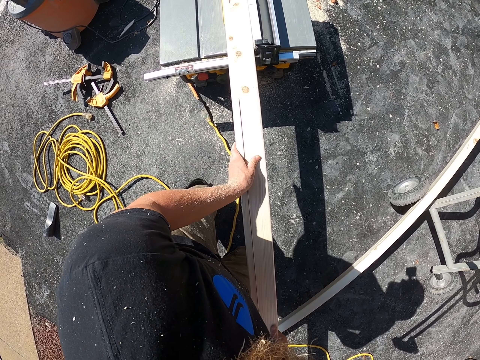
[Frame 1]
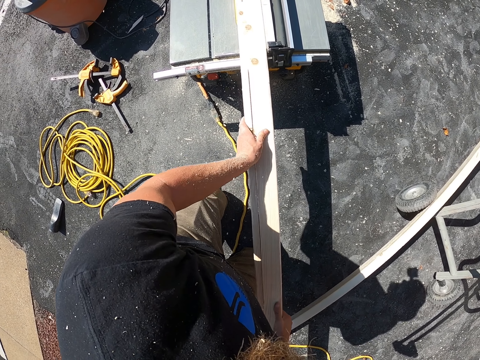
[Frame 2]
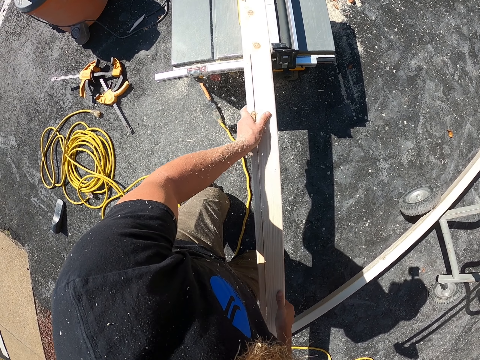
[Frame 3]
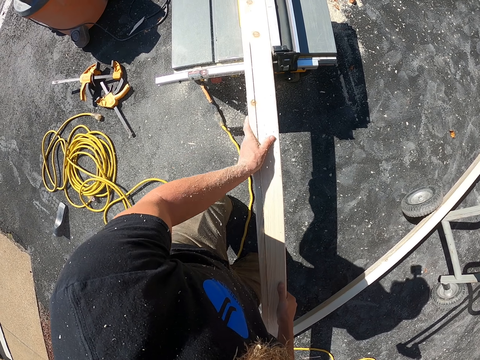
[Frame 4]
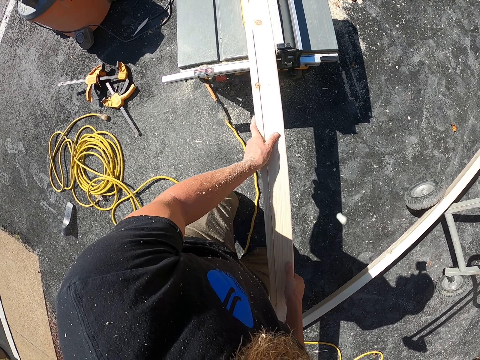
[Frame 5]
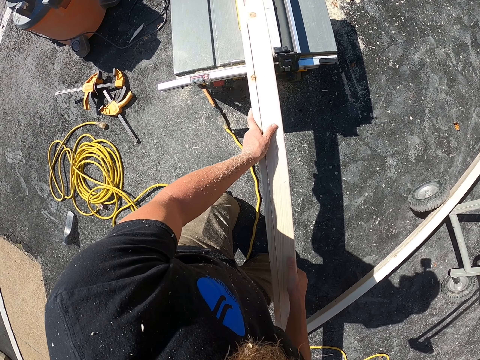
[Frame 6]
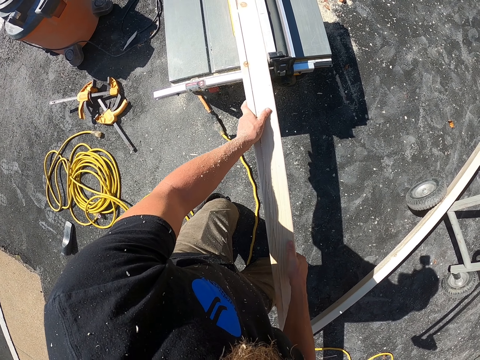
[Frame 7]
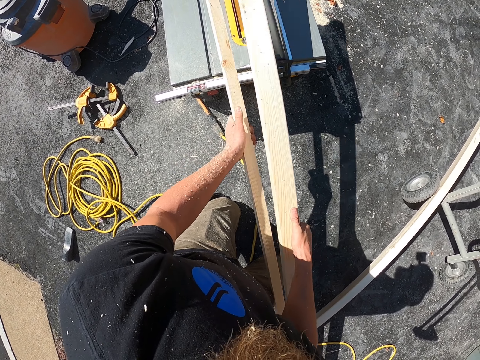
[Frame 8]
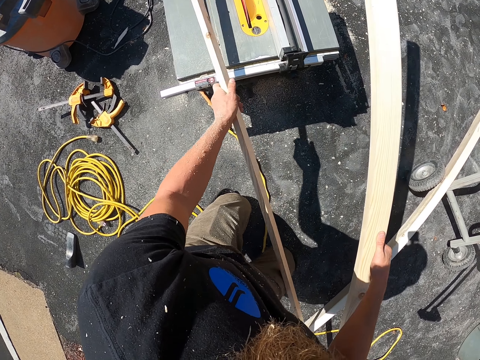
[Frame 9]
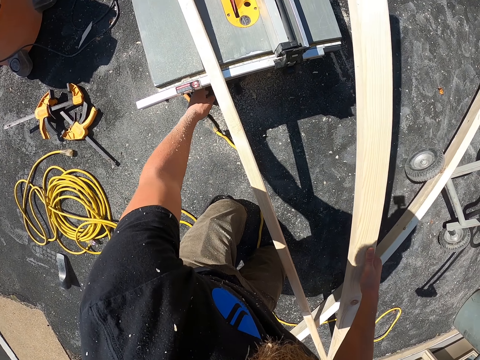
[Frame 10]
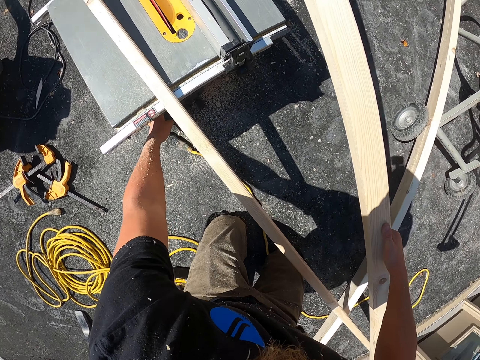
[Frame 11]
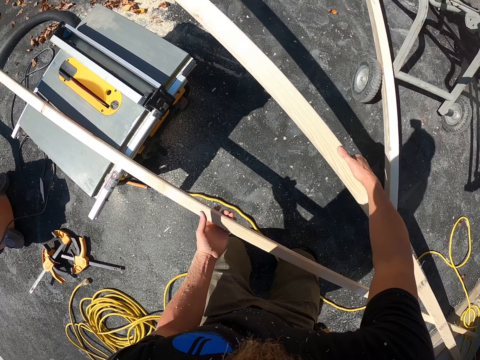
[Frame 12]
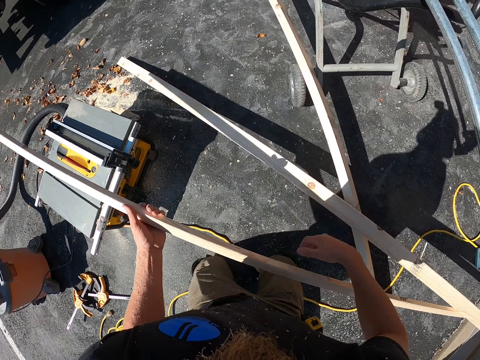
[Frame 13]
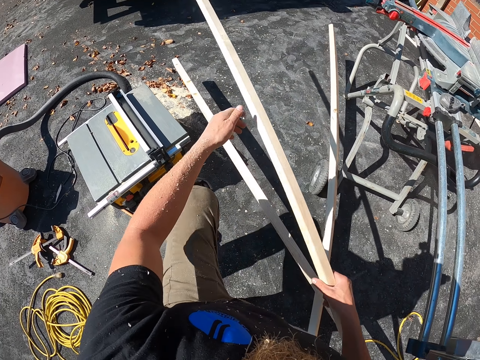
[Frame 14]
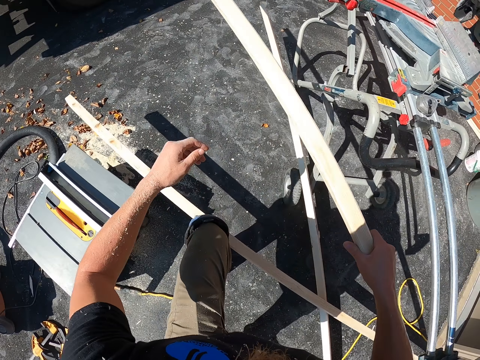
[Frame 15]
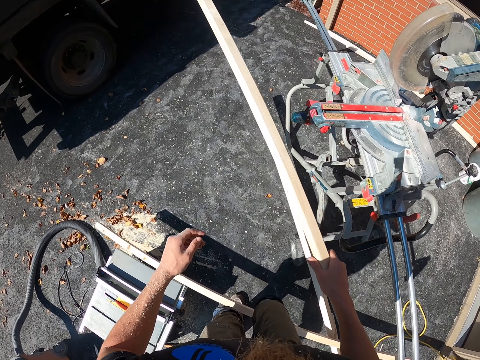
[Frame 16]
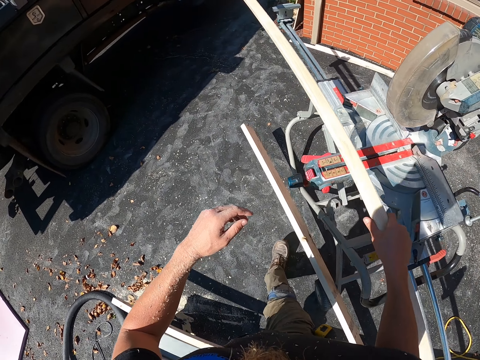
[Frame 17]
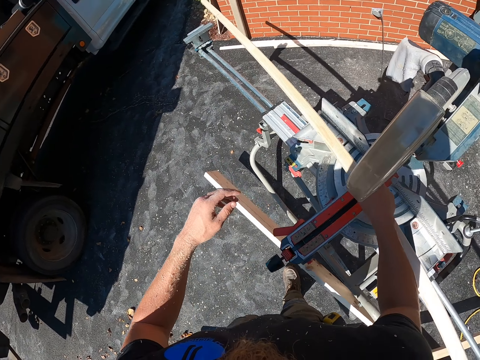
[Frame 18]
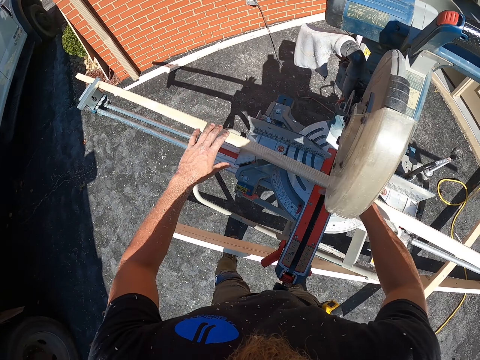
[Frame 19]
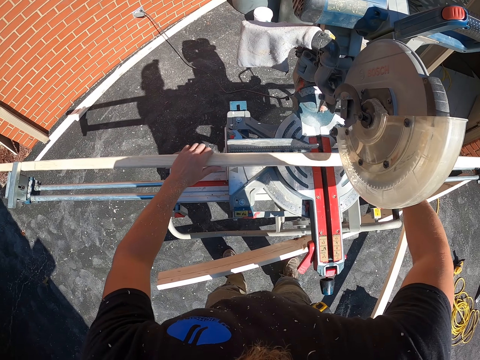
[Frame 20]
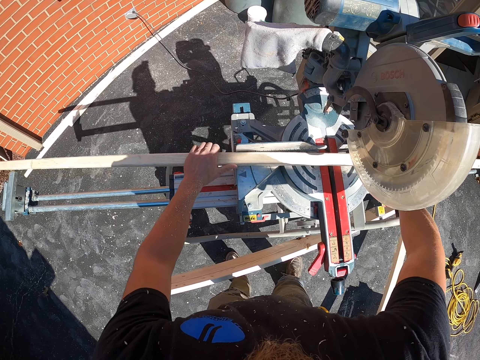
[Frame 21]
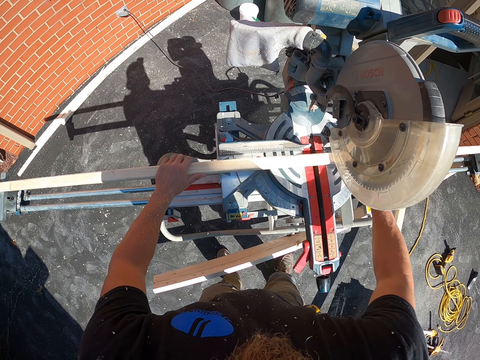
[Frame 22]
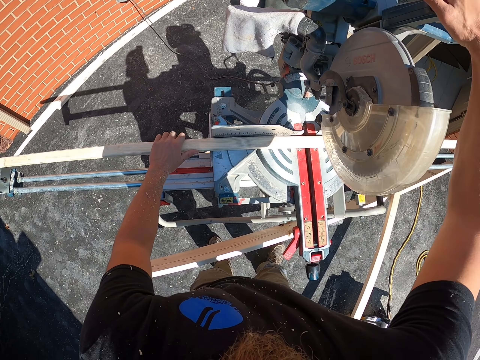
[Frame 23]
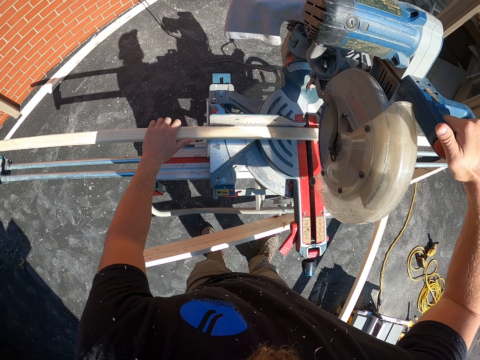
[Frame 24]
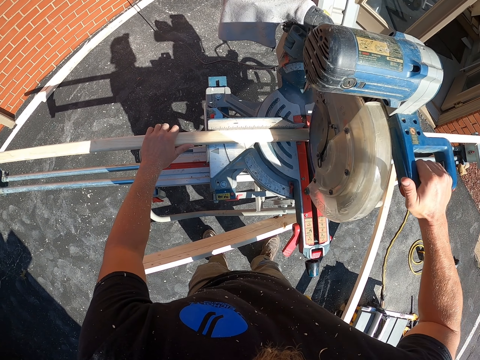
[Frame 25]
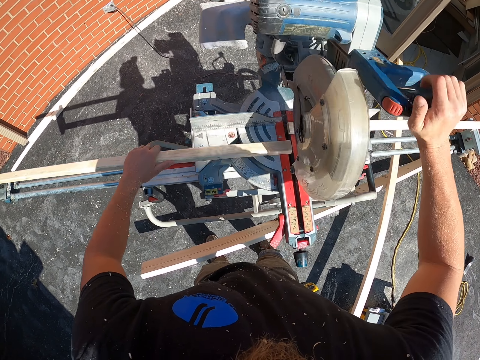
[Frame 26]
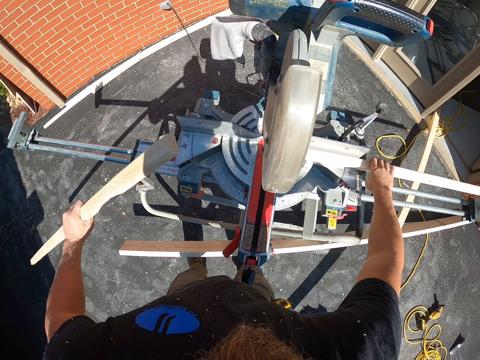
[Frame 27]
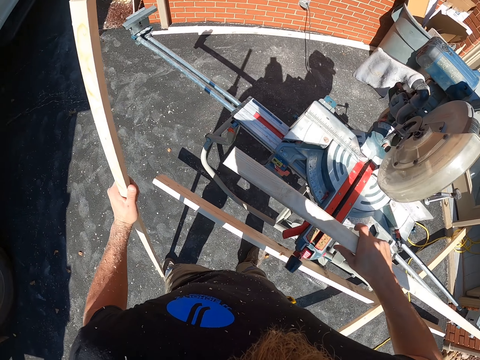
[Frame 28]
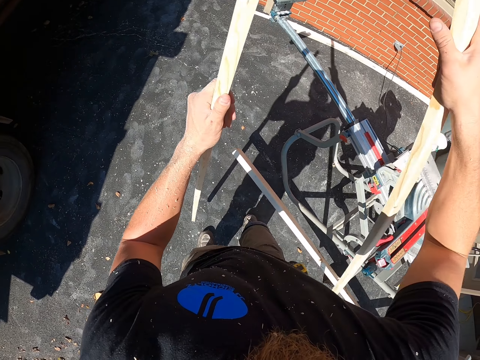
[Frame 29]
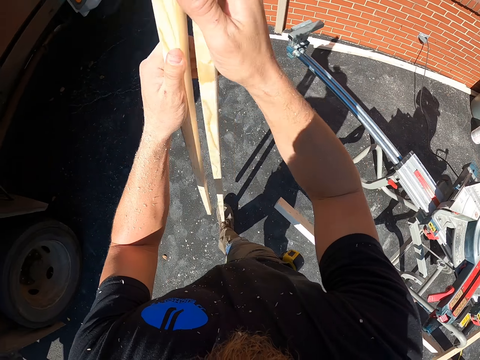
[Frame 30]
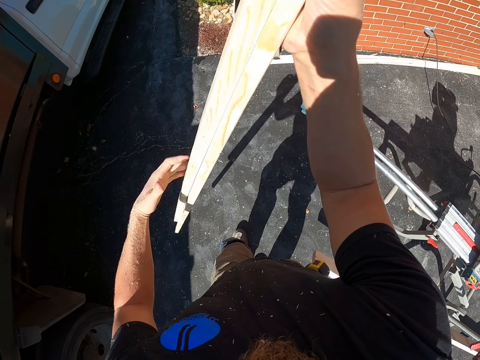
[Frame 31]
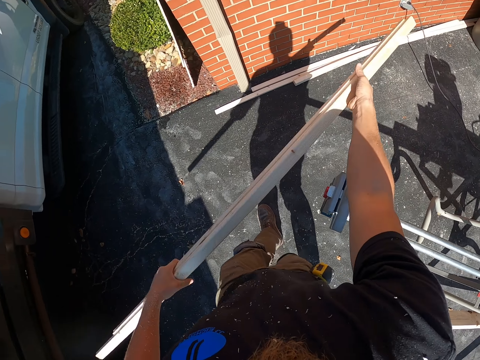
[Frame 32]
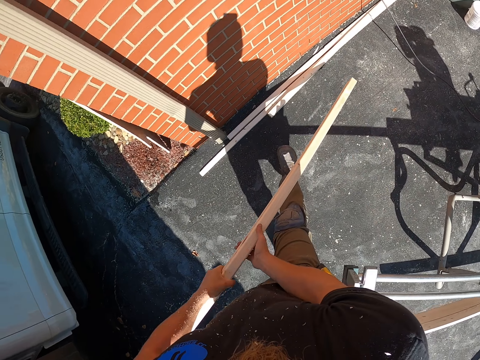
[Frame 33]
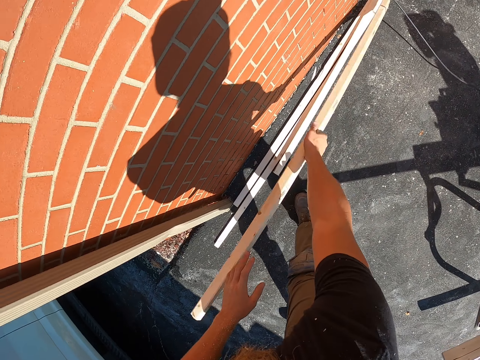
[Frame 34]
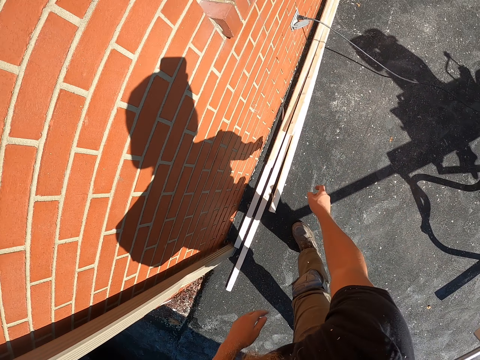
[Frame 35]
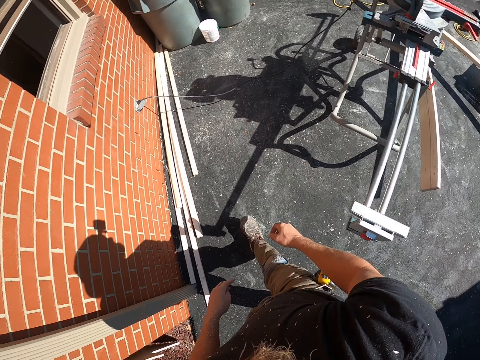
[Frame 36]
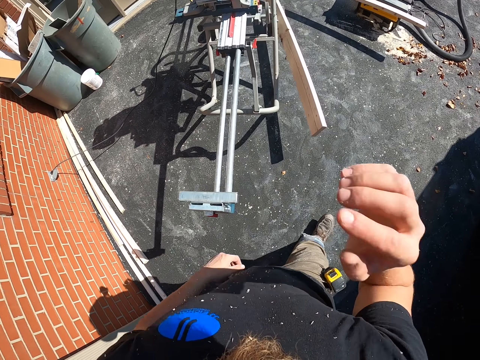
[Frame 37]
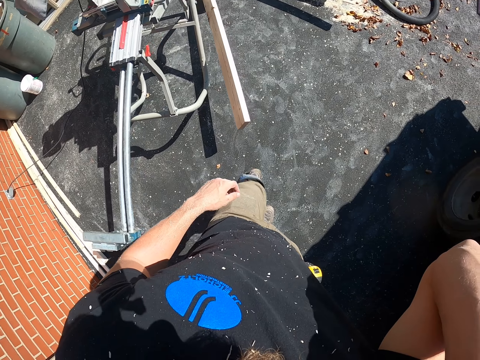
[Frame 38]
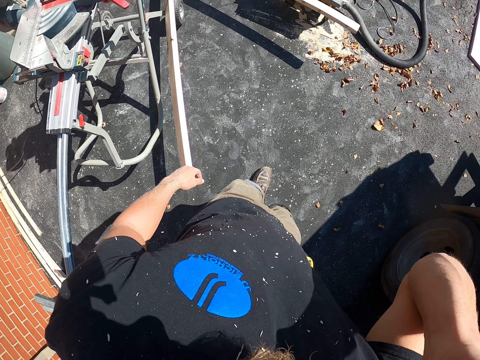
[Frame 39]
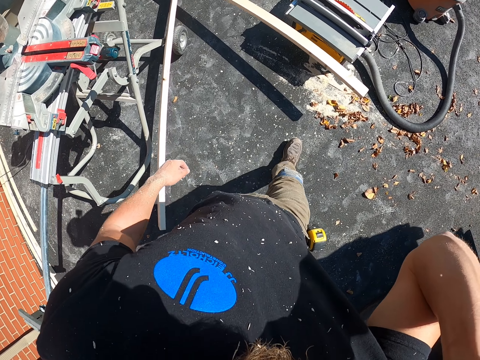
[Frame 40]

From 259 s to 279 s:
The camera wearer holds the pieces of wood. They touch something. They drop the wood on the floor. They stand up. They walk. They place the wood on the wood cutter. They cut the wood. They pick up the pieces of wood. They walk around the compound. They drop the pieces of wood on the floor. They walk around the compound. They touch something. They walk around the compound.

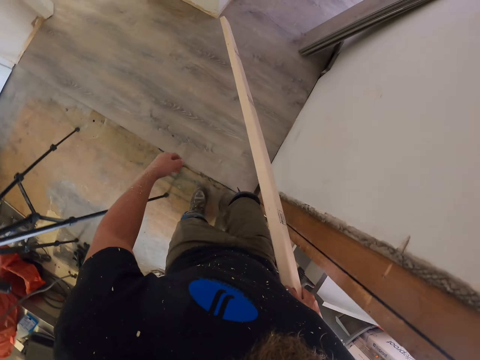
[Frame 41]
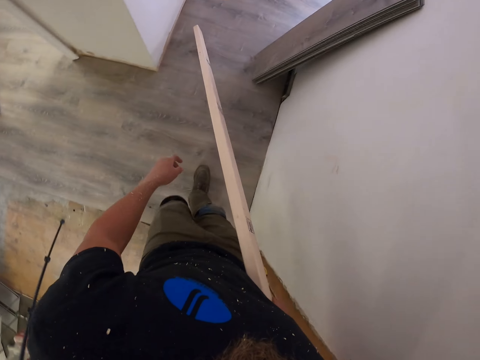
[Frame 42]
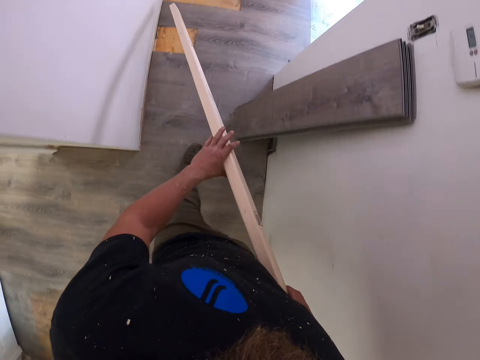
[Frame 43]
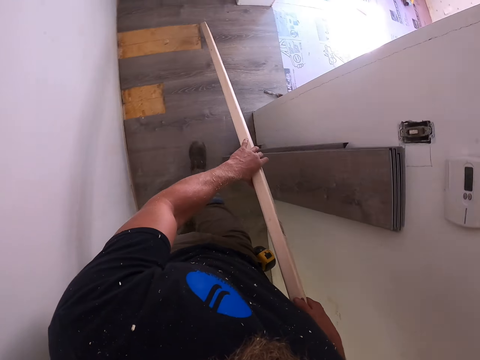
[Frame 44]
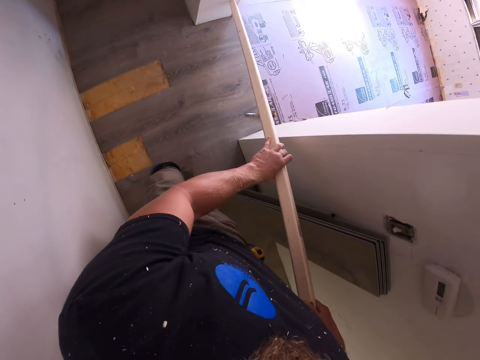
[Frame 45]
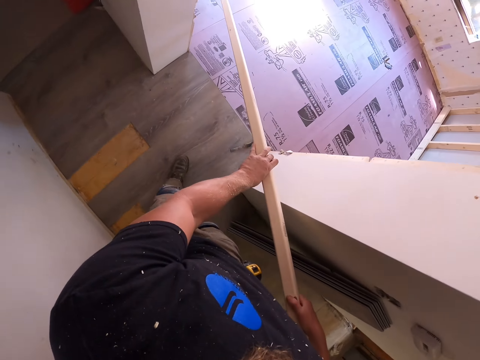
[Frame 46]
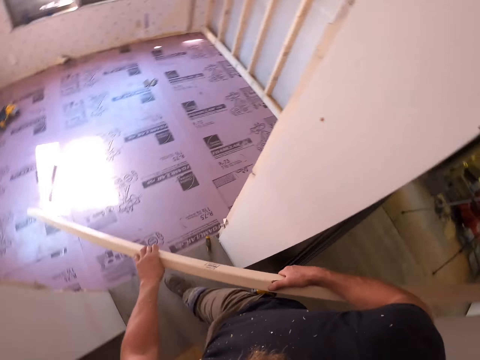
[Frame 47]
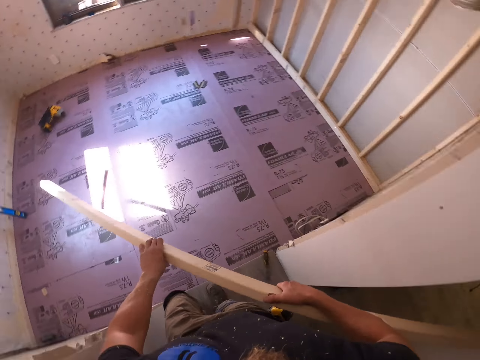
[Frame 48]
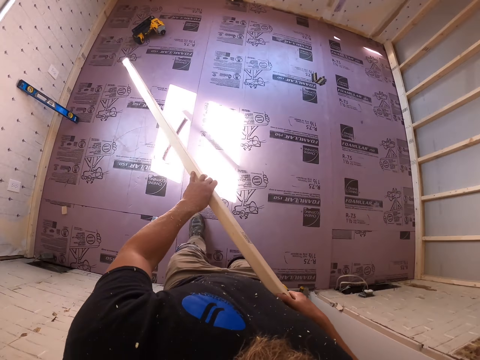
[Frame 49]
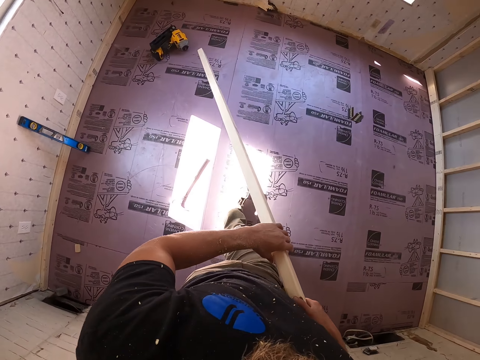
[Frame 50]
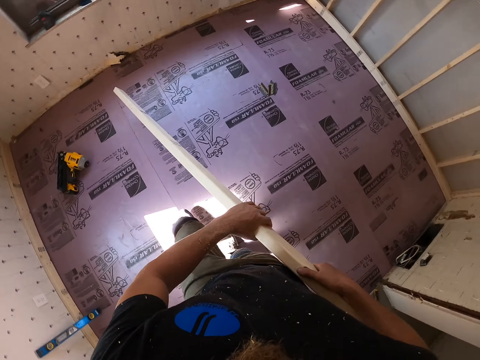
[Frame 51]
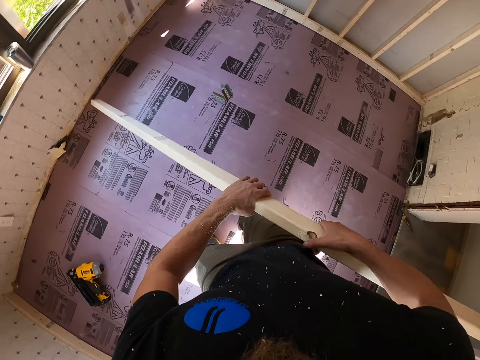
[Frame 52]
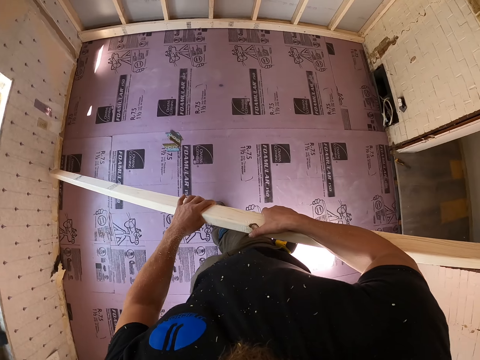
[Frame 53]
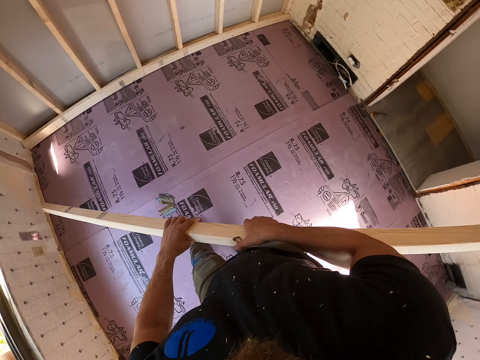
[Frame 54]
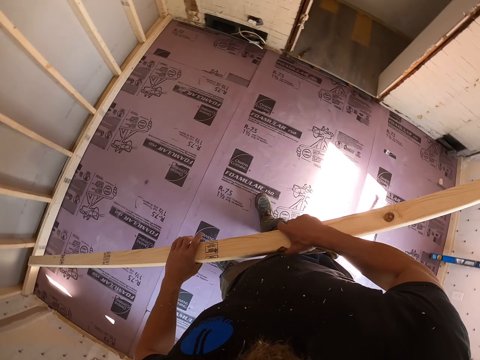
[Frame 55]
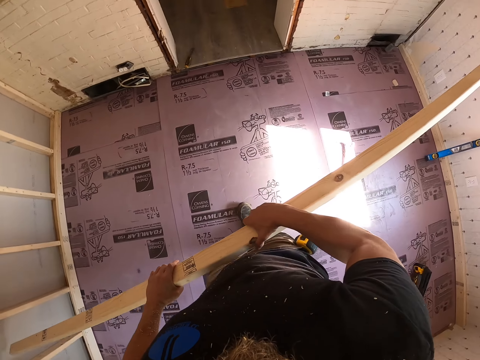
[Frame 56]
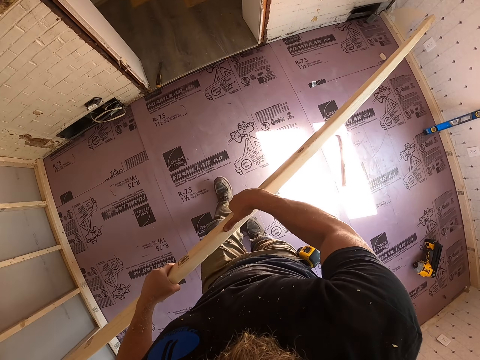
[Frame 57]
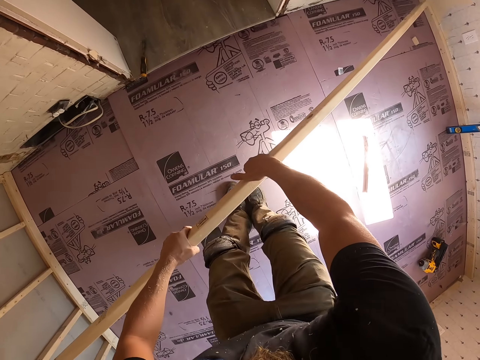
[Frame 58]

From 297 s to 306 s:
The camera wearer turns the timber.
